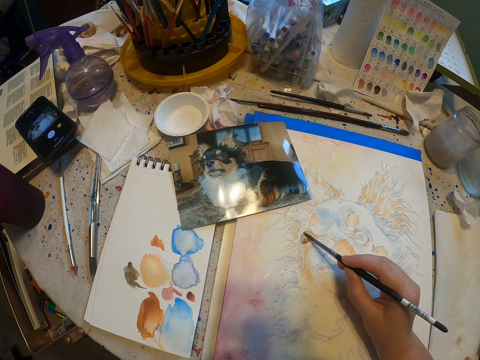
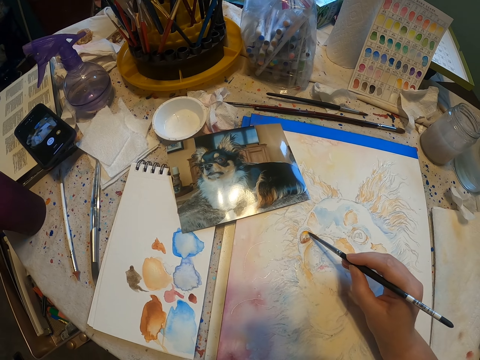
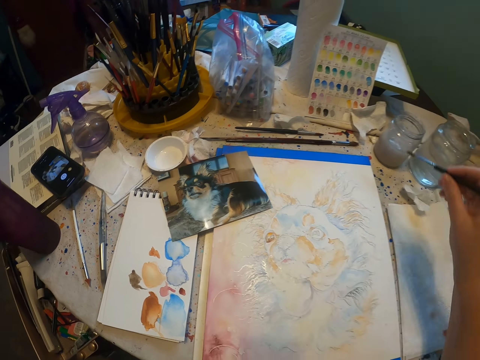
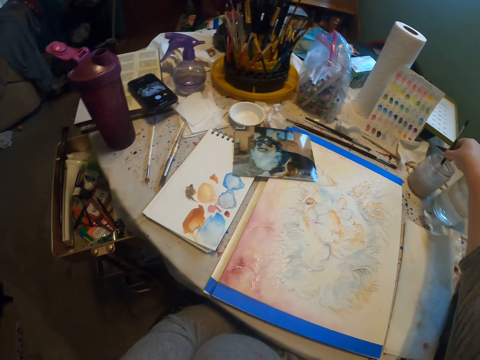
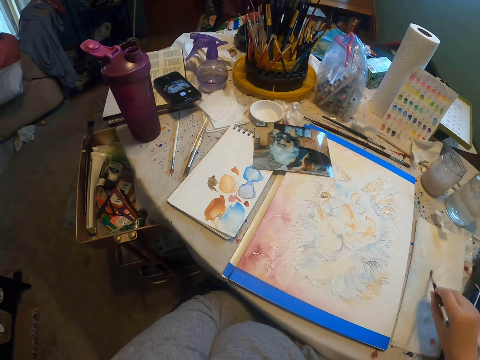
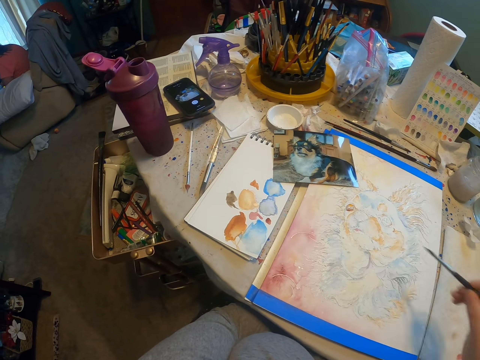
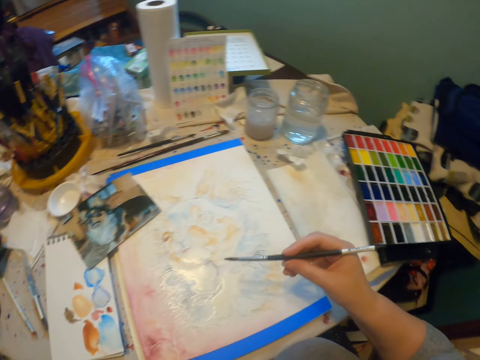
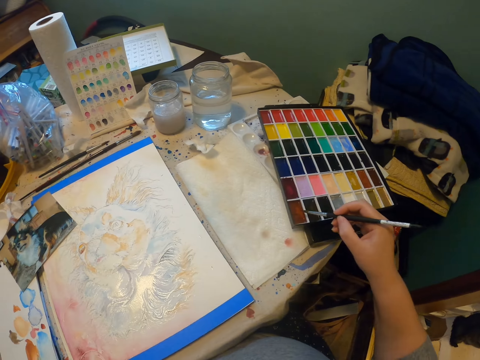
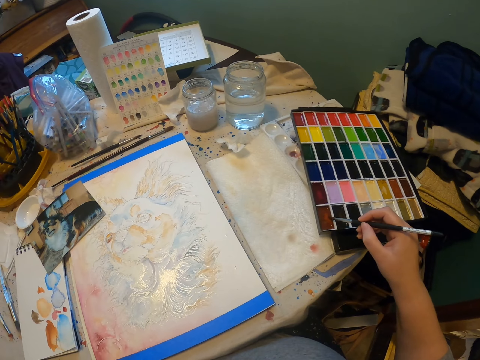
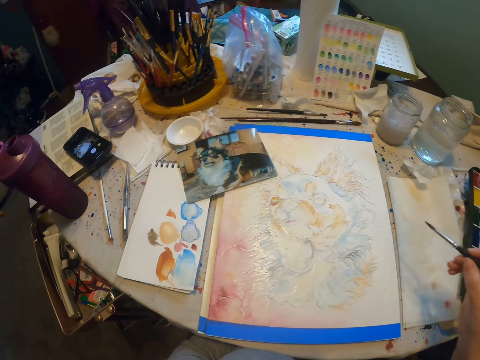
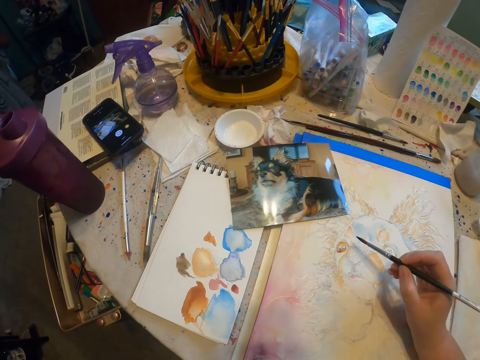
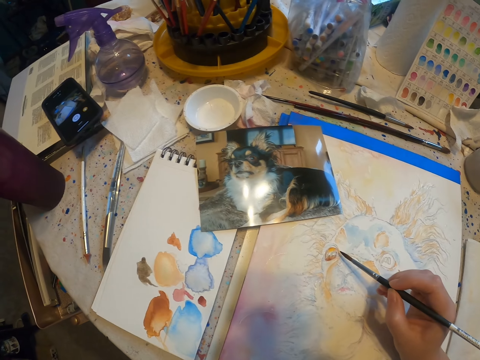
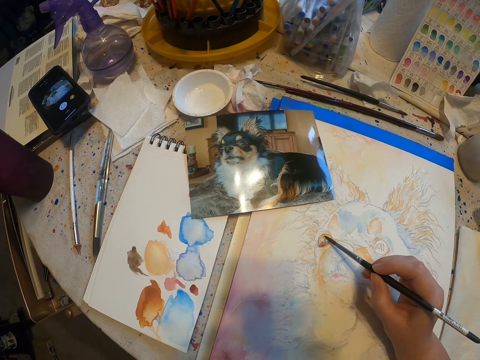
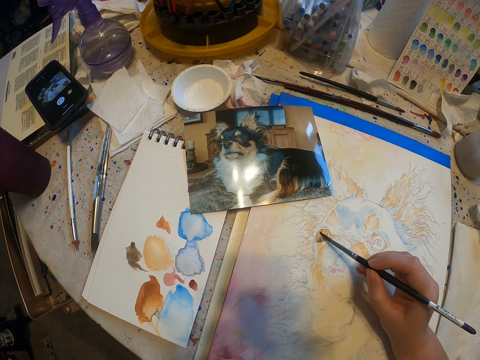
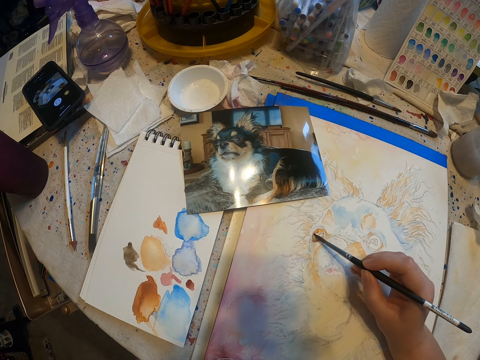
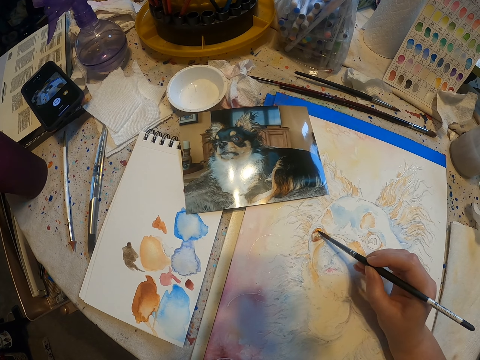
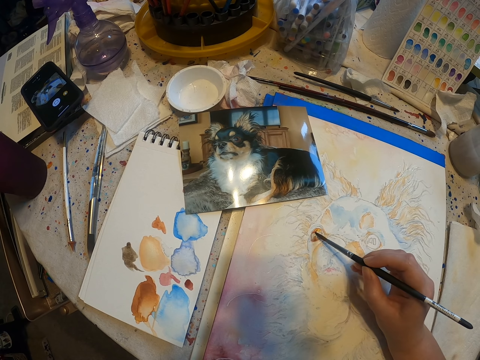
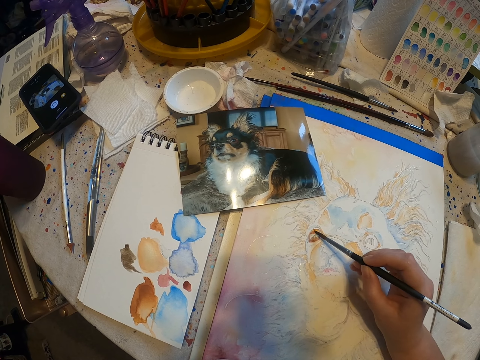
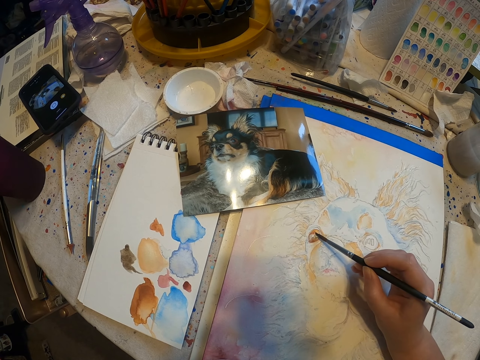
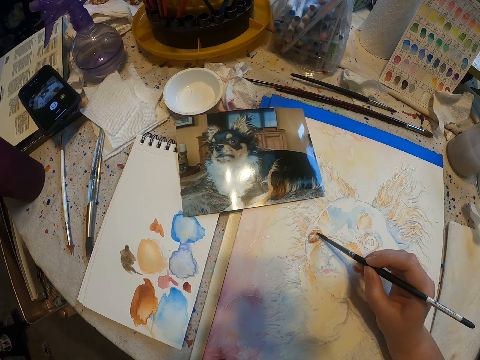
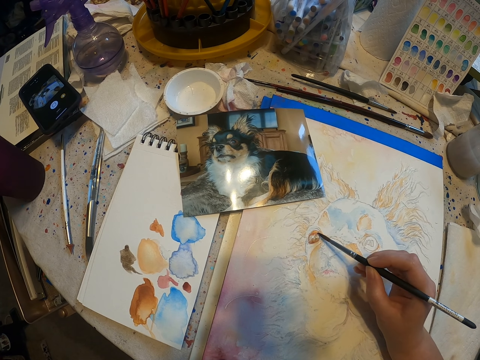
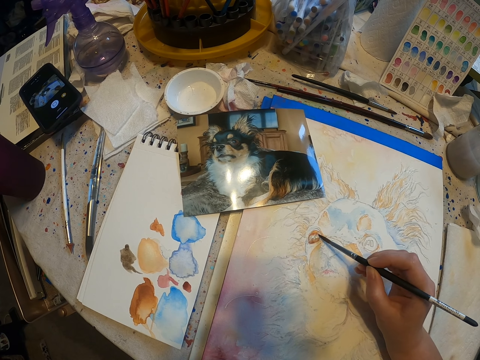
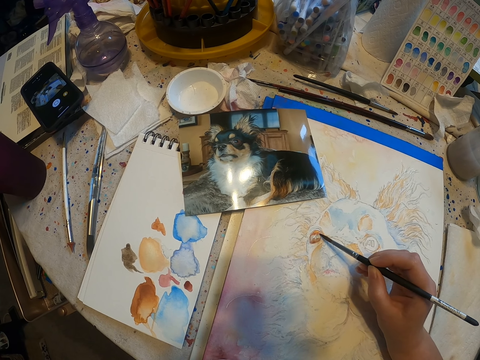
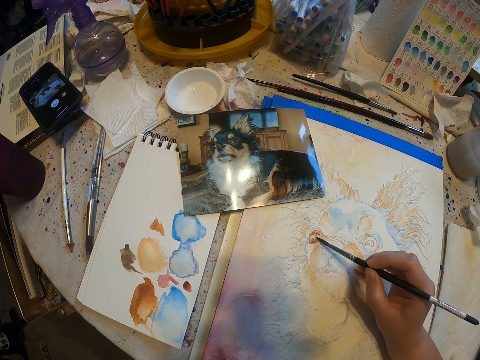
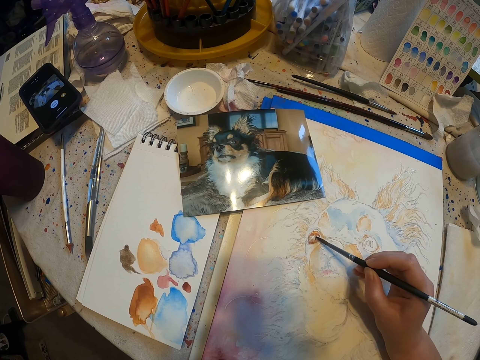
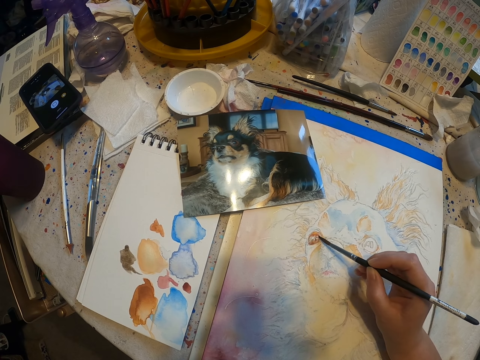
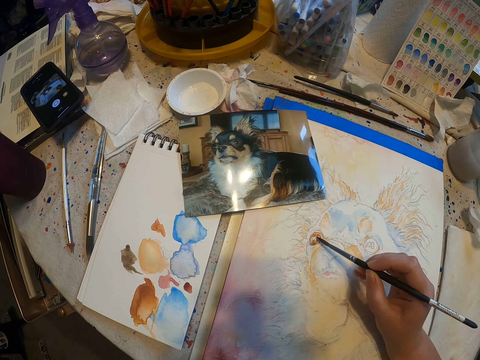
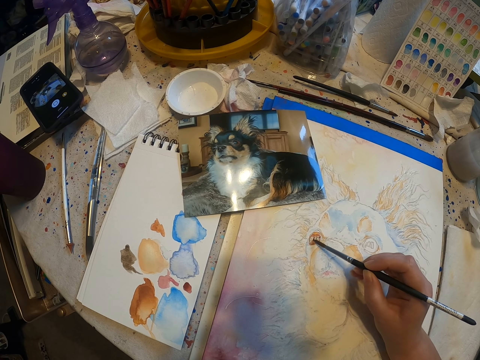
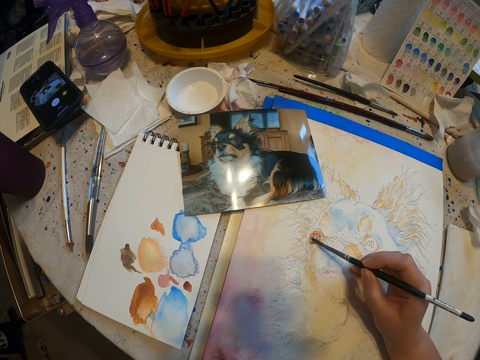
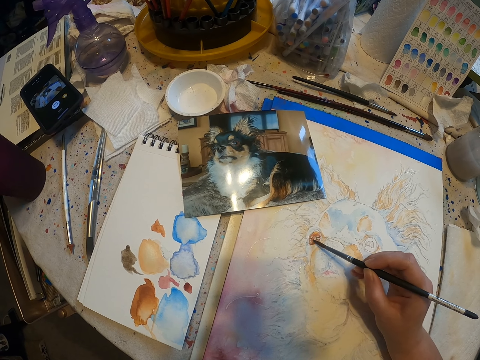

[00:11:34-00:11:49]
The camera wearer paints on a canvas. They dip the paint brush in some liquid. They wipe the paint brush on the tissue paper. They pick paint with the paint brush. They paint on the canvas.

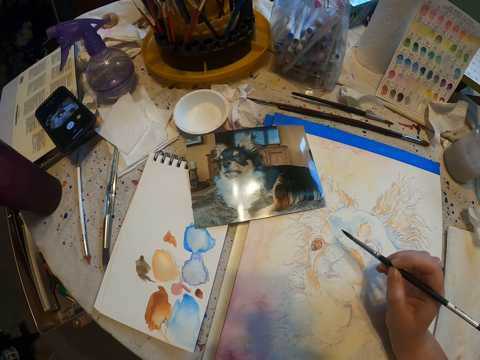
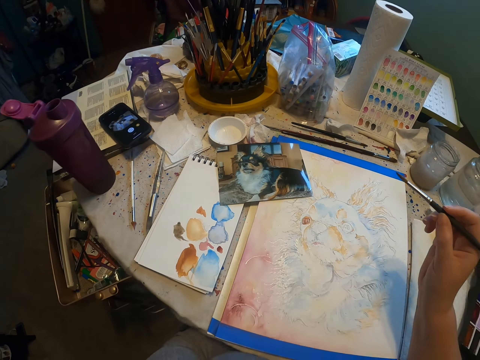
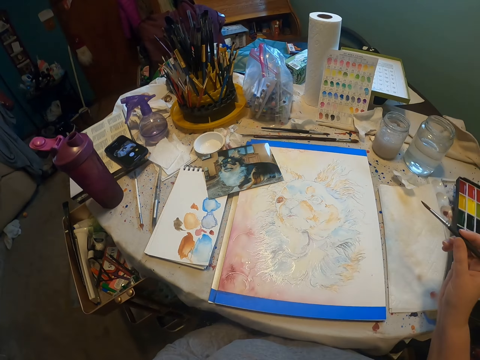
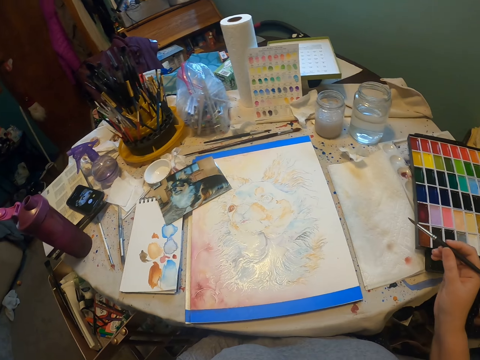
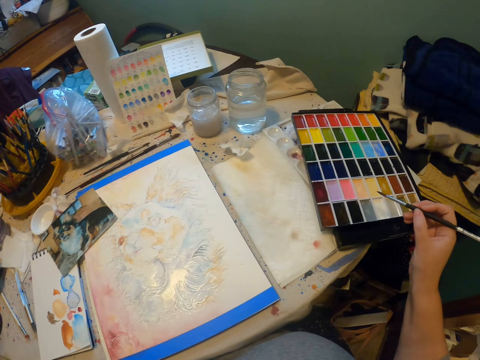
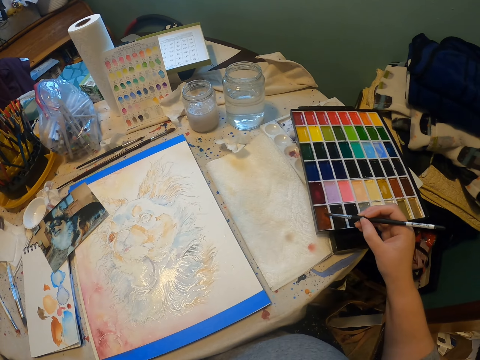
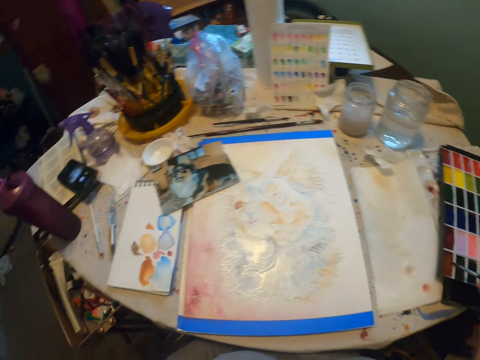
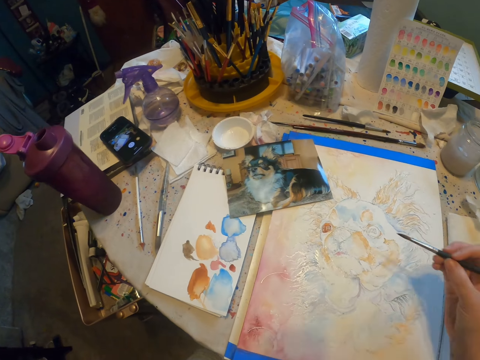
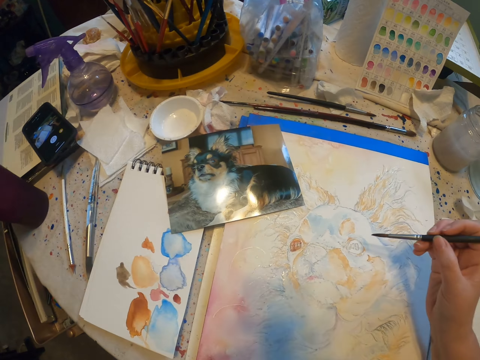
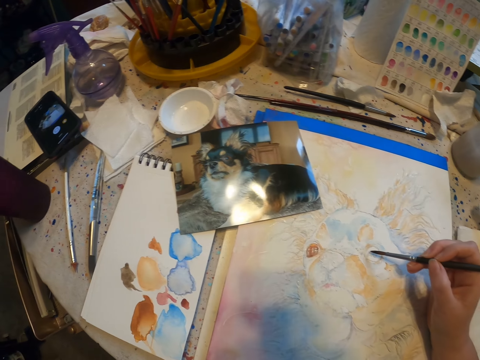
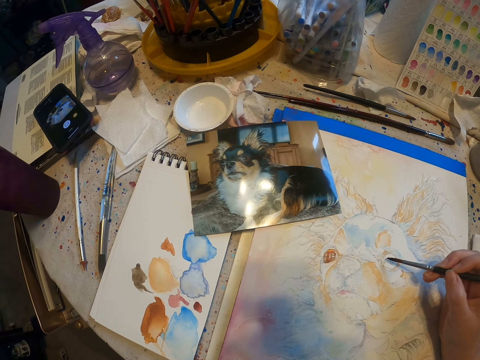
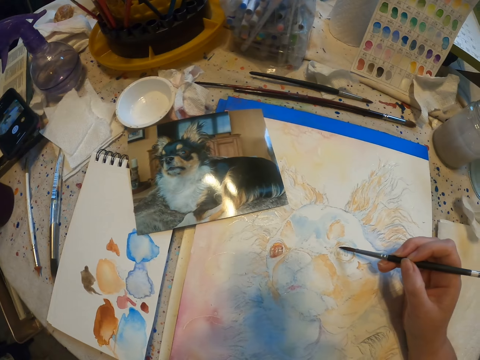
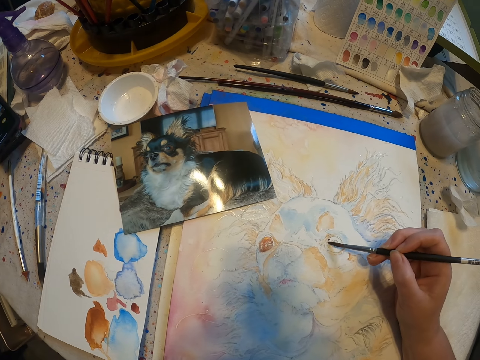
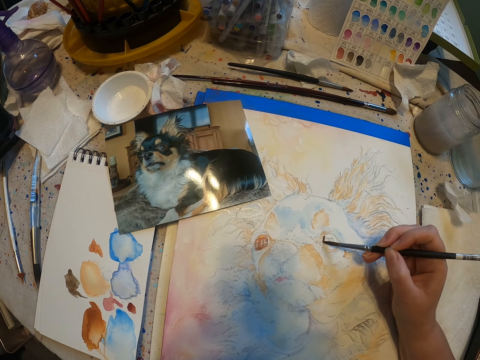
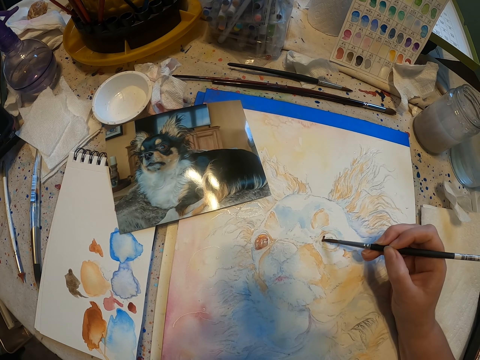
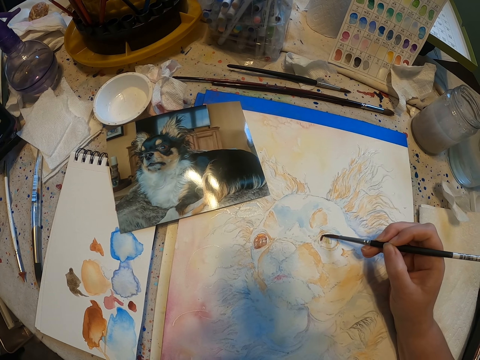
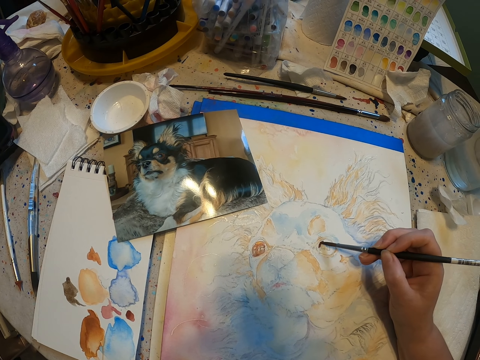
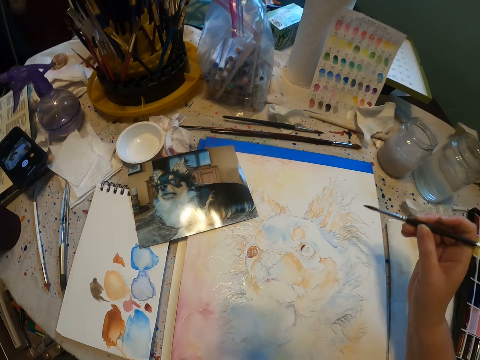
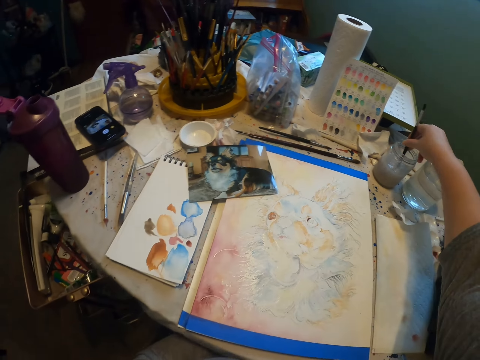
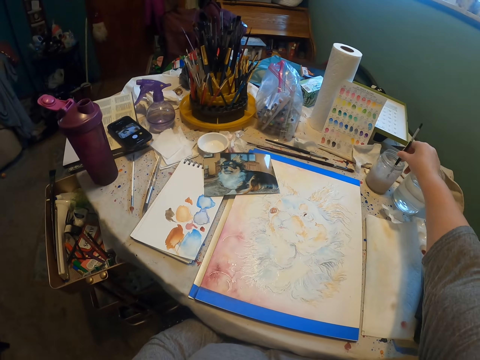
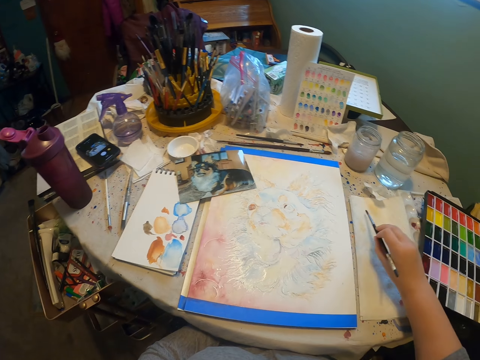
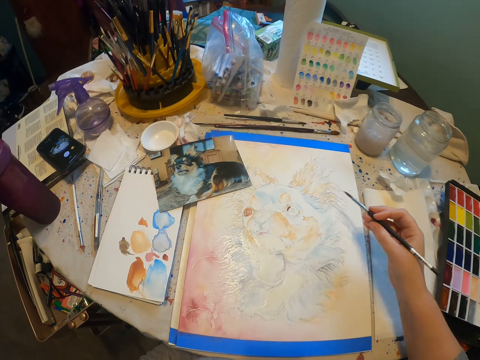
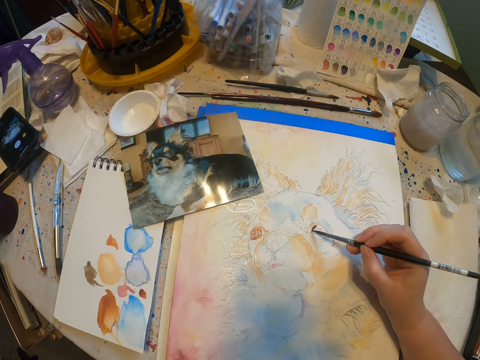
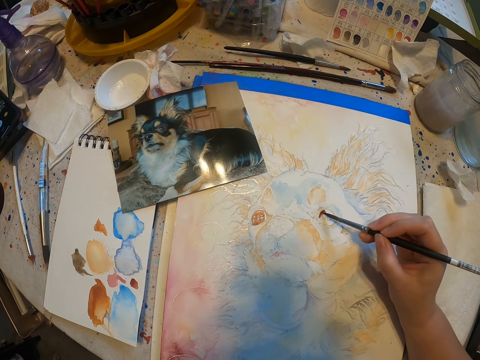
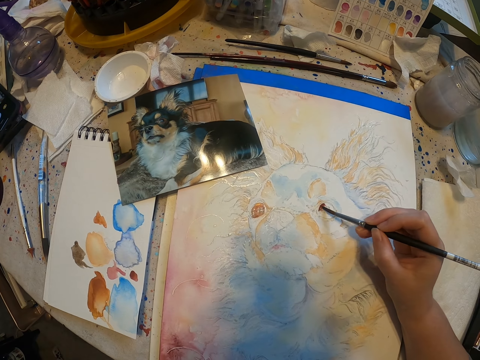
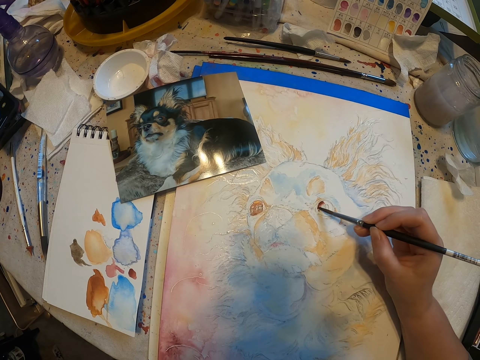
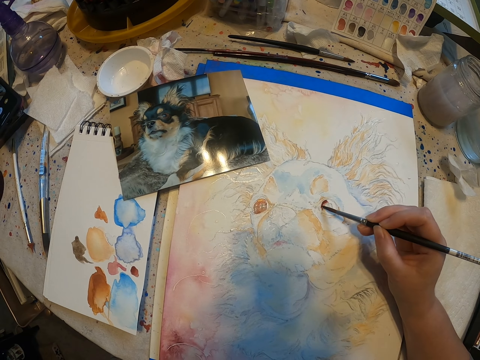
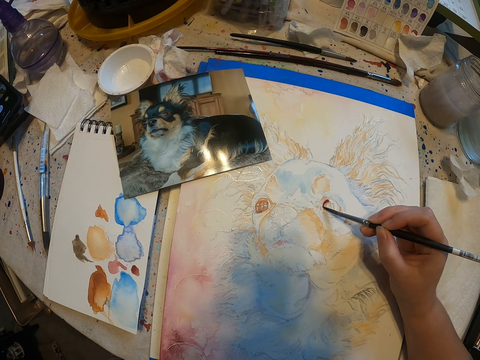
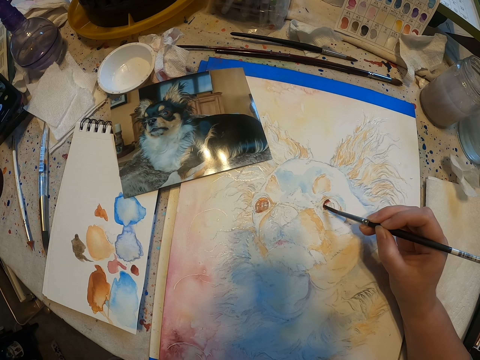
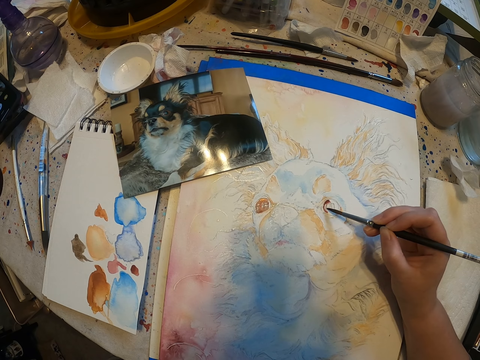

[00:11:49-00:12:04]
The camera wearer picks paint with a paint brush. They paint on a canvas. They dip the paint brush in some liquid. They wipe the paint brush on the tissue paper. They paint on the canvas.
